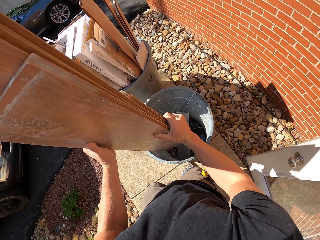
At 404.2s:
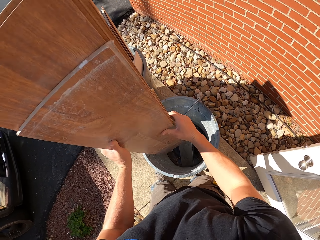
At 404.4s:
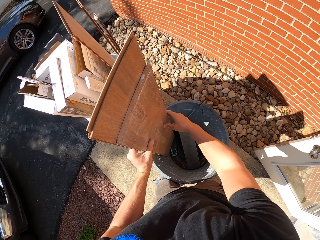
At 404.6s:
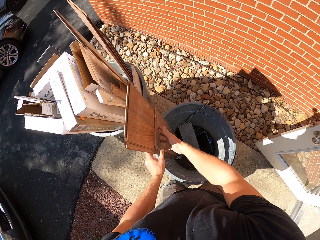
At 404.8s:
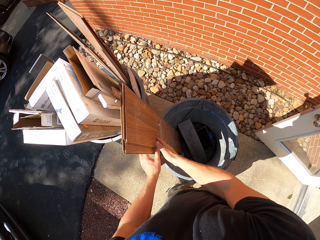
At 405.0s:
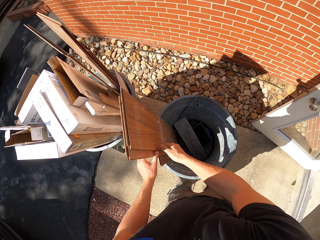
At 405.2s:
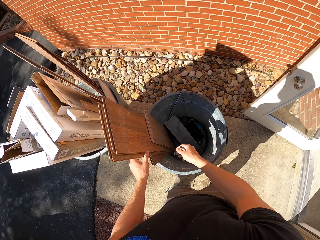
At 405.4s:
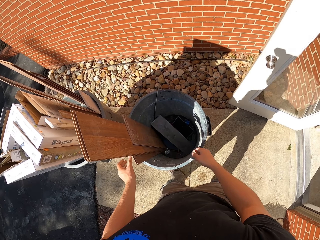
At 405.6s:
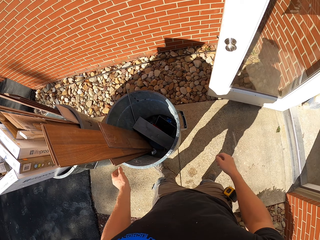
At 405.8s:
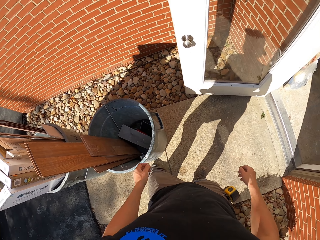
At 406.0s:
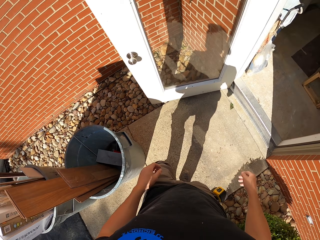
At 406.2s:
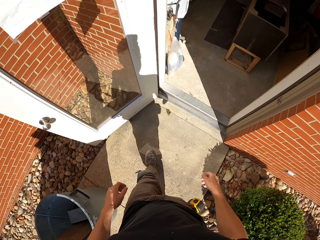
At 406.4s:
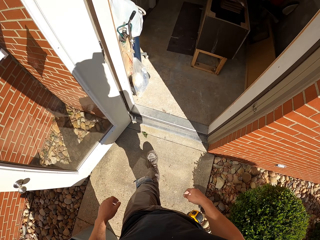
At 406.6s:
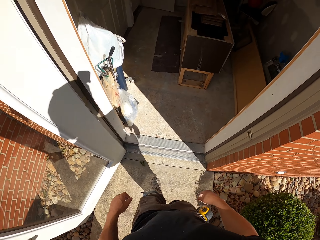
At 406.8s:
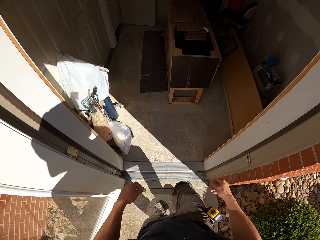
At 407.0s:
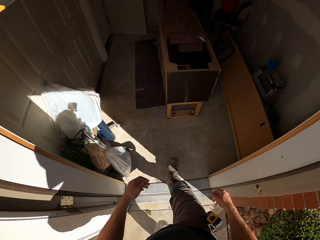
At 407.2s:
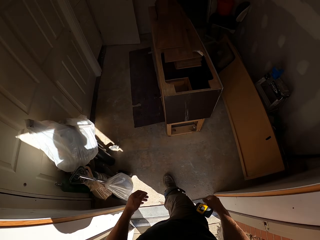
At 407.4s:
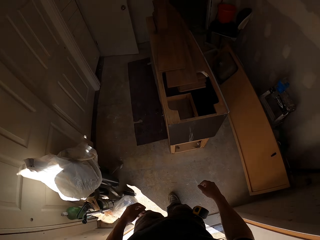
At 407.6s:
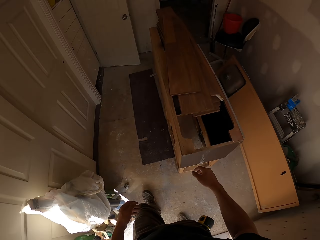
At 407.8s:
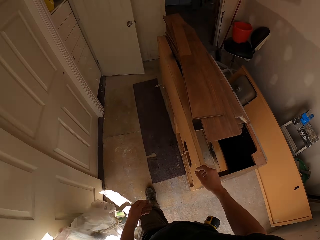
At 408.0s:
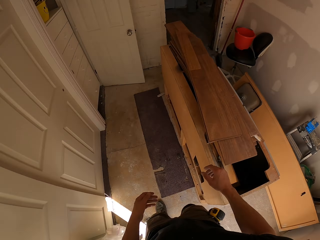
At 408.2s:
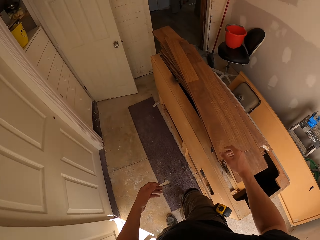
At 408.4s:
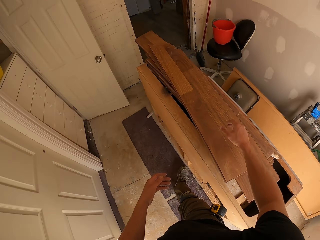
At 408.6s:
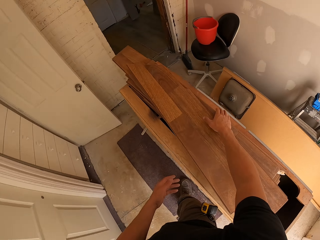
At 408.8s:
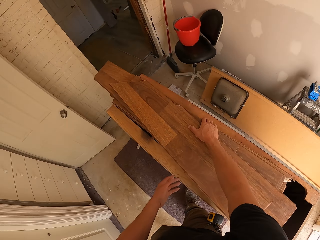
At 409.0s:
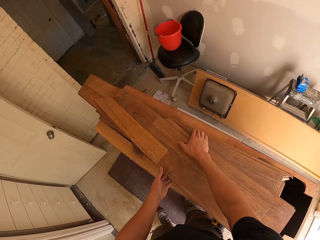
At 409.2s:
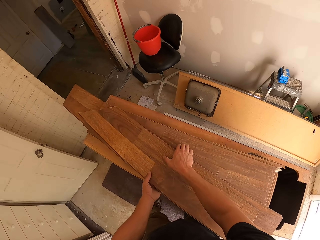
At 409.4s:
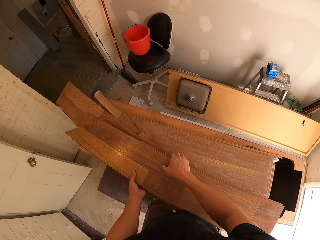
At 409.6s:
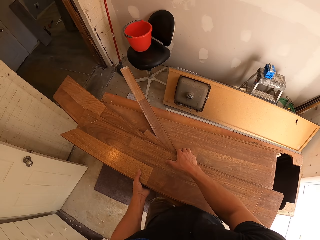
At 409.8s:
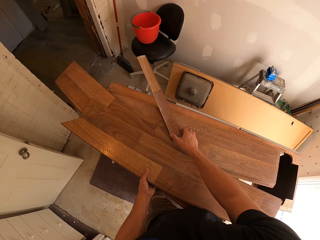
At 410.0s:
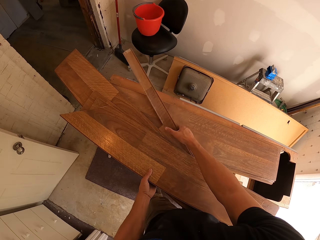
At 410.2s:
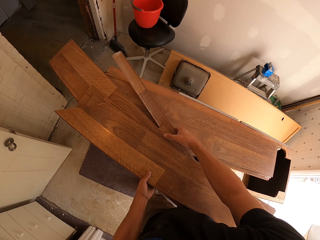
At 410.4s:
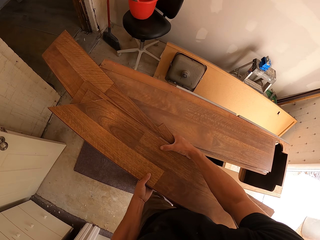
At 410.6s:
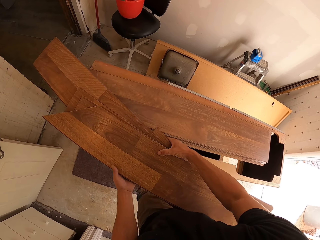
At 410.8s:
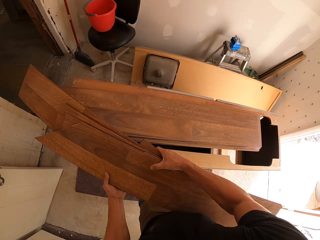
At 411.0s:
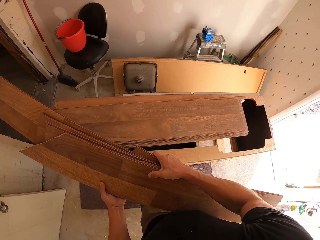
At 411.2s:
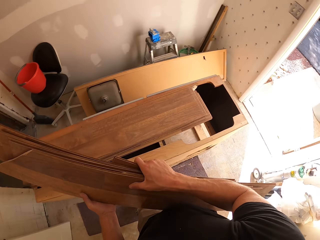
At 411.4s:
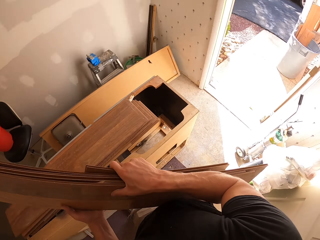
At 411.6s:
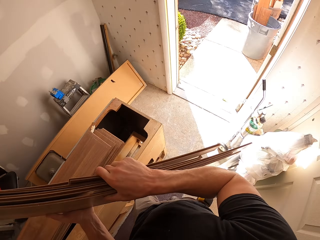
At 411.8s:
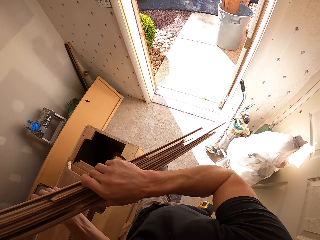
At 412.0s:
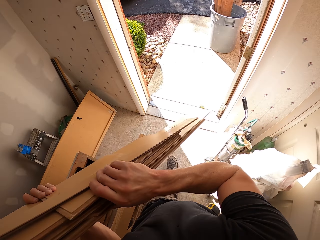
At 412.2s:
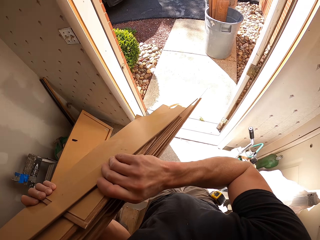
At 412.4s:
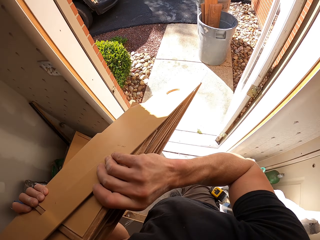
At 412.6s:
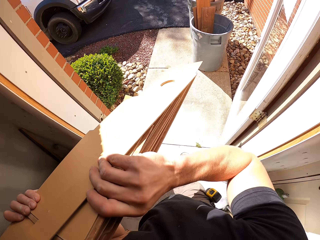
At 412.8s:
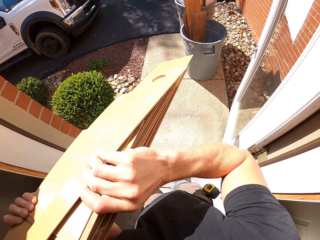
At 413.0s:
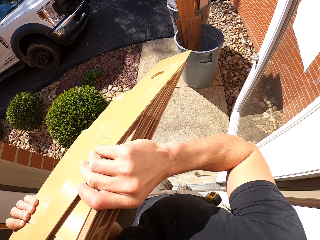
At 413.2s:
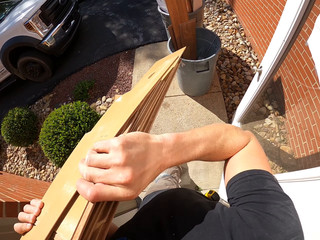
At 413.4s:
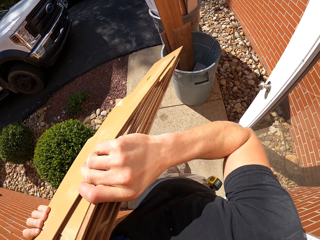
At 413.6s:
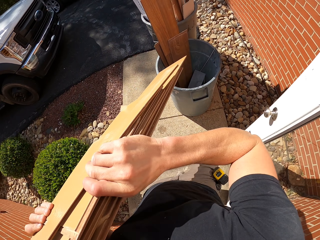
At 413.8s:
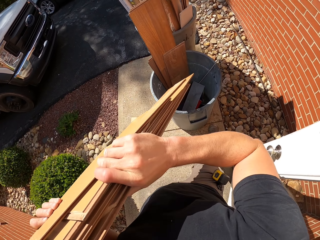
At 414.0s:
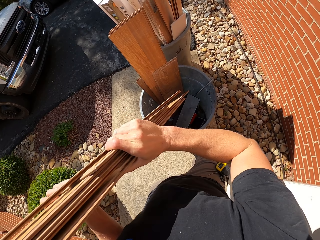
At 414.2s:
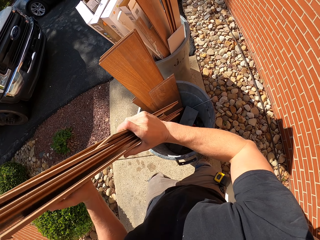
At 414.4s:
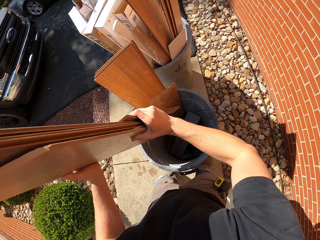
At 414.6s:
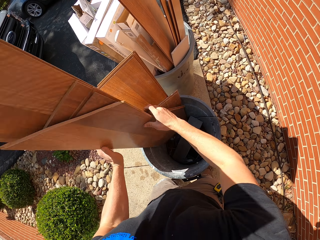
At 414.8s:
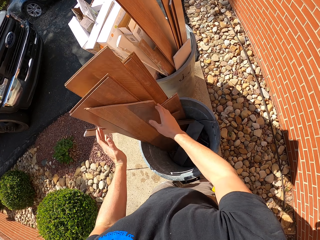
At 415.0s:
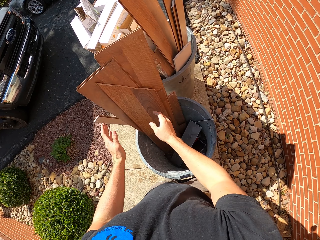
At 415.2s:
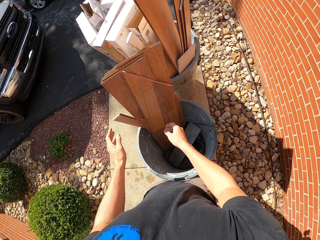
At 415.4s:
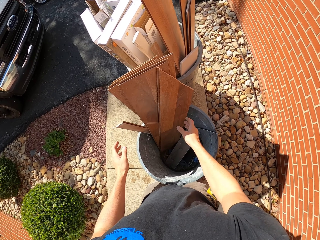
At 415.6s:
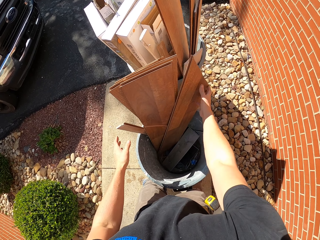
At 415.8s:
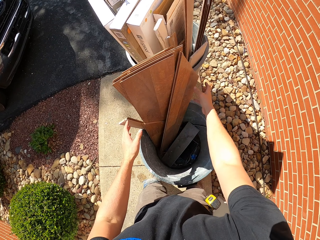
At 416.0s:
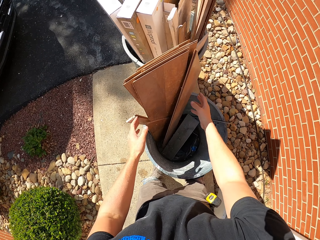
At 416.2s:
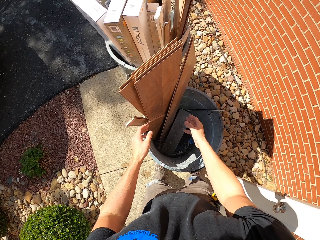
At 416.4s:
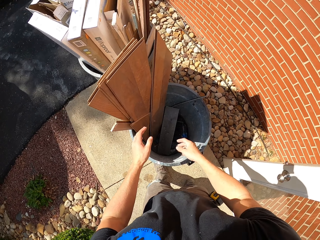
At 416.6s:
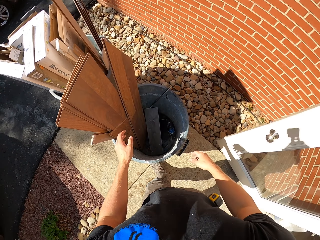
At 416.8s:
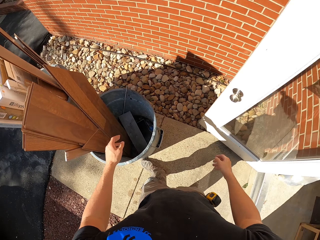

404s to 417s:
The camera wearer puts pieces of wood in the dustbin. They walk in the house. They take the pieces of wood. They walk outside. They put the pieces of wood in the dustbin.

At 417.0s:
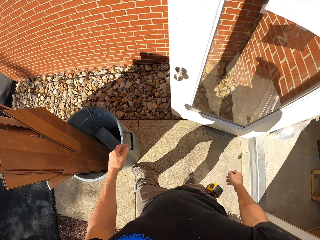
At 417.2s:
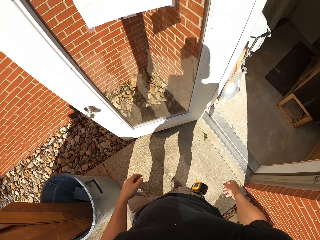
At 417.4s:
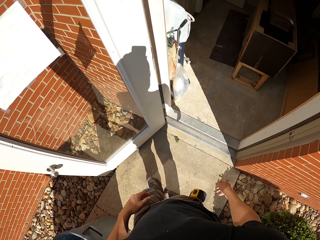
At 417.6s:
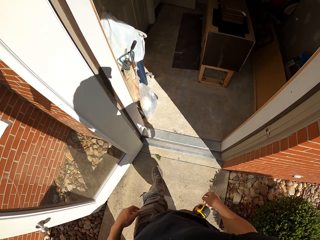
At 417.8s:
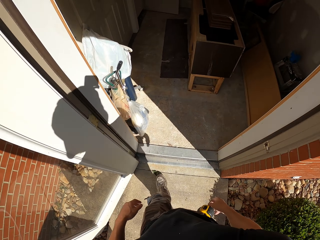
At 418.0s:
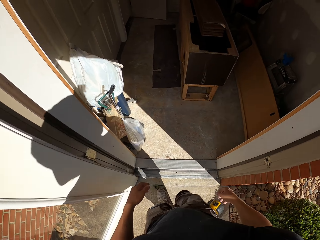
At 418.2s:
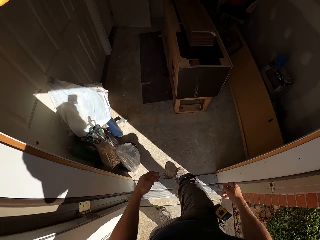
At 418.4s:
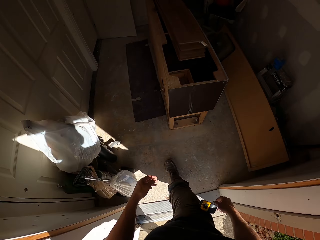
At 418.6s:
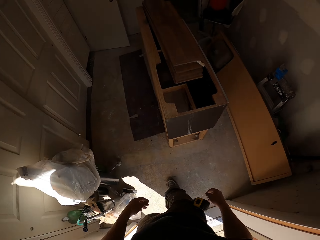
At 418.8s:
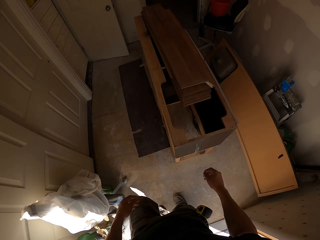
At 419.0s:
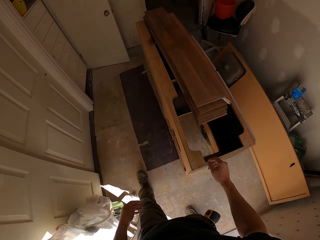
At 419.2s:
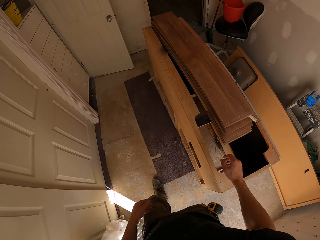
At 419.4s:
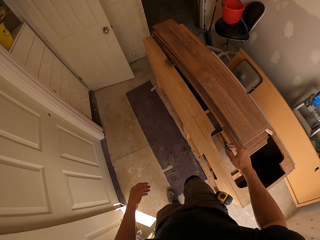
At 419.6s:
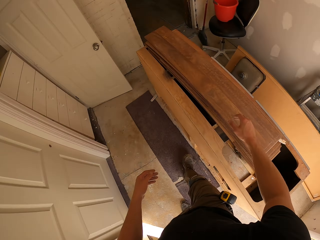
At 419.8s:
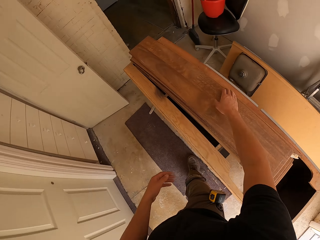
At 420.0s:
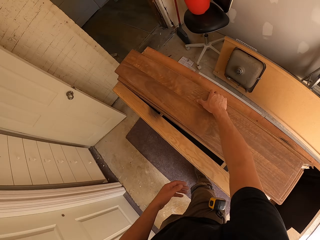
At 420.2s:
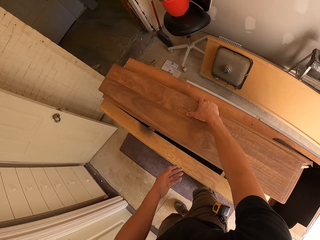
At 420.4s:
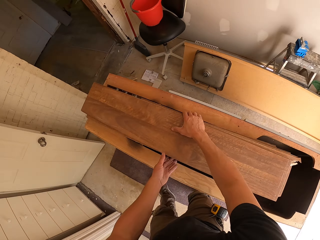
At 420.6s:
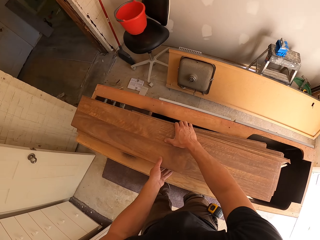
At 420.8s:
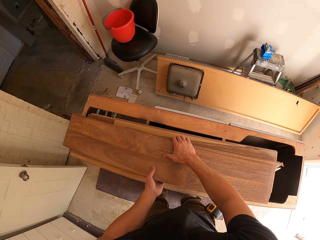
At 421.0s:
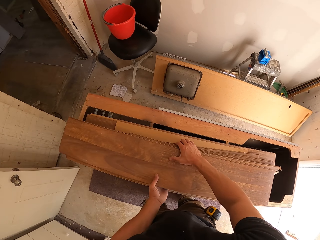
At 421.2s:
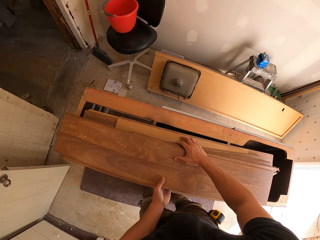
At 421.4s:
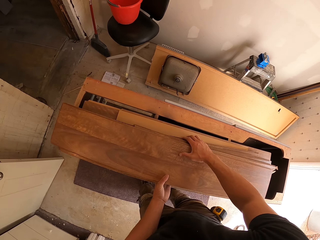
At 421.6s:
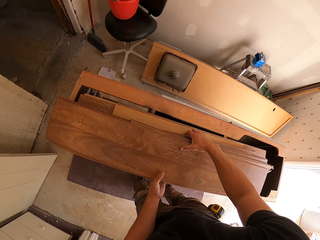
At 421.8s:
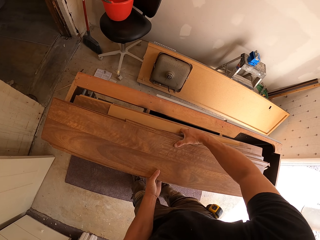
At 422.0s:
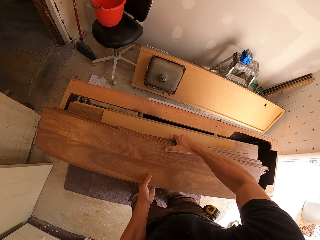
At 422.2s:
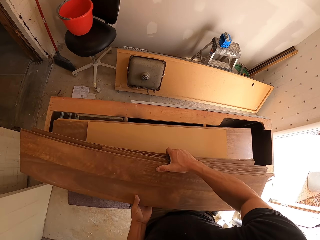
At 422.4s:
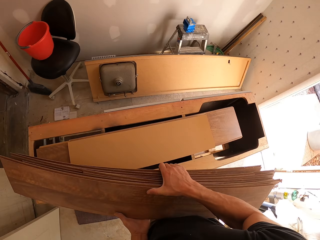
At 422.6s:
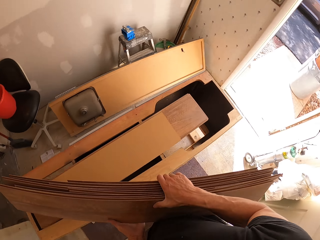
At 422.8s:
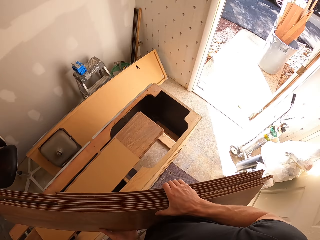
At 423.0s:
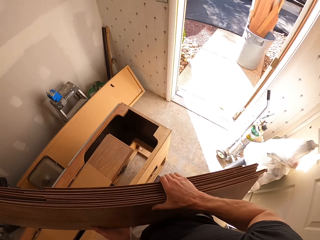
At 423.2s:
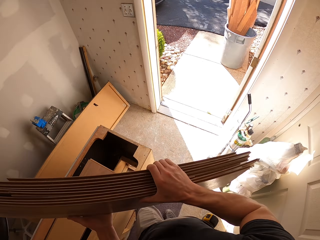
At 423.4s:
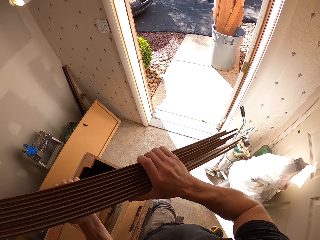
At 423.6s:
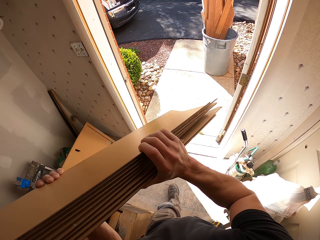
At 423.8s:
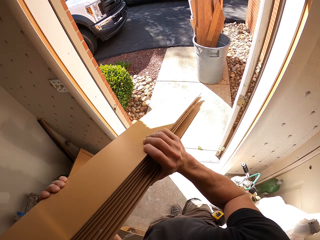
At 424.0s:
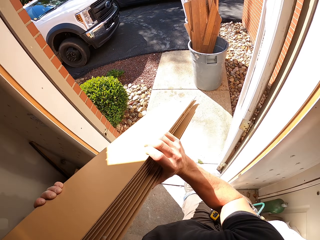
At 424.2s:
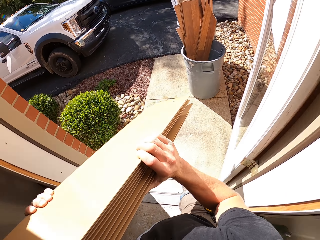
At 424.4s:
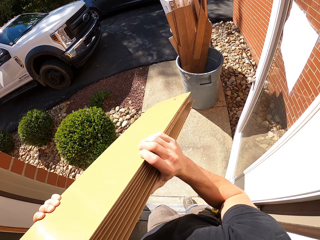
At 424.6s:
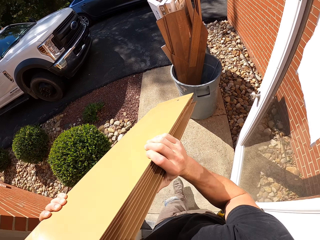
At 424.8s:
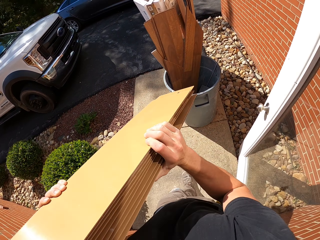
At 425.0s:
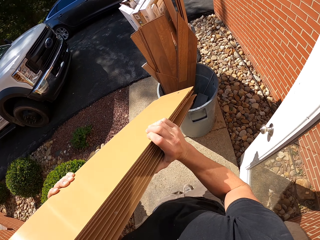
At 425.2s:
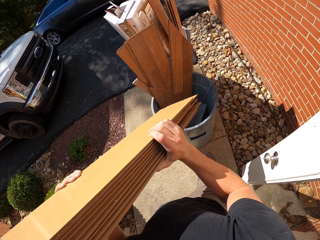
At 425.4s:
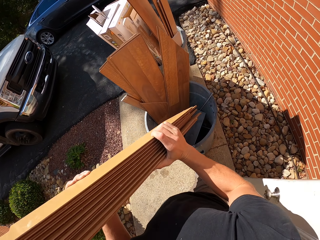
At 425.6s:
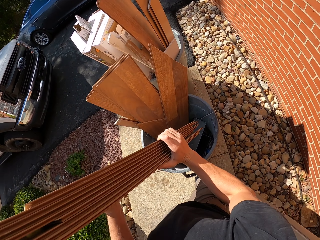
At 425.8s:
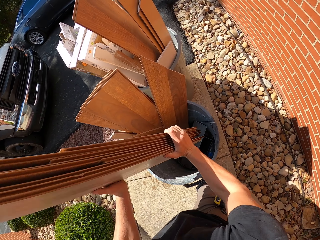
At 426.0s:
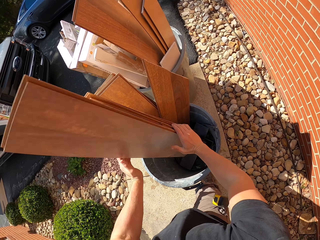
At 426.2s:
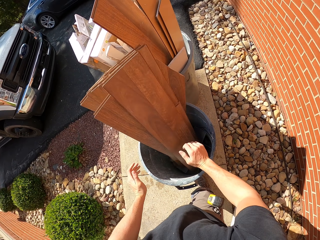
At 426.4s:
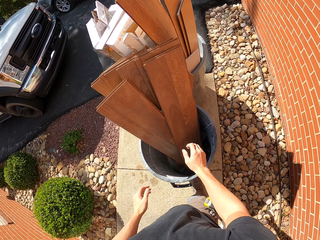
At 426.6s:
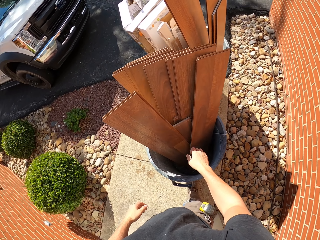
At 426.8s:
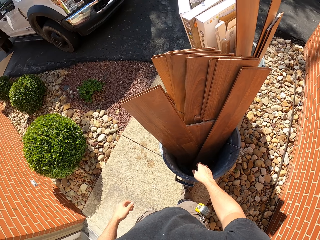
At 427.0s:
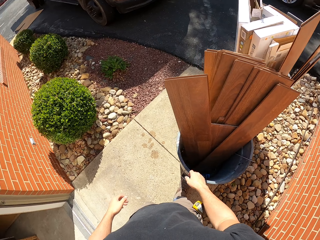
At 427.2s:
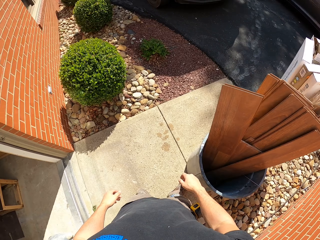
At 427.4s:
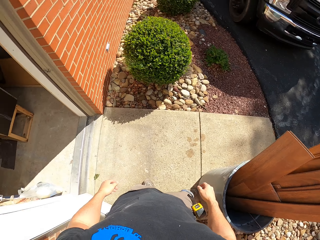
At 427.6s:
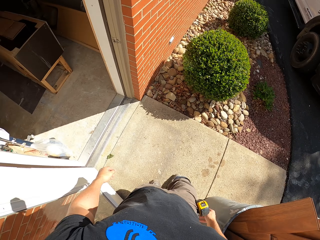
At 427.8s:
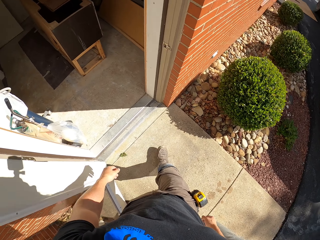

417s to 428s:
The camera wearer walks in the house. They take the pieces of wood. They walk outside. They put the pieces of wood in the dustbin.
